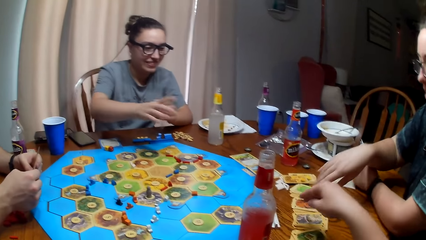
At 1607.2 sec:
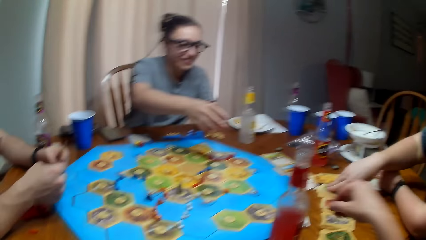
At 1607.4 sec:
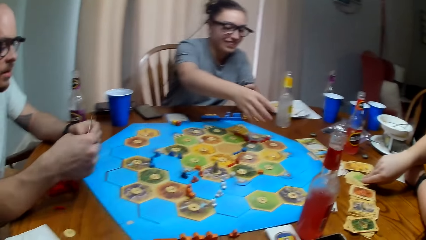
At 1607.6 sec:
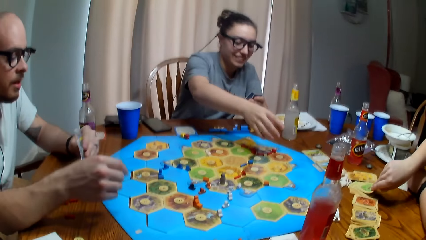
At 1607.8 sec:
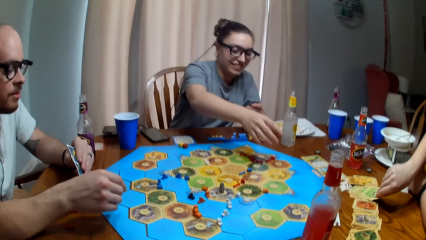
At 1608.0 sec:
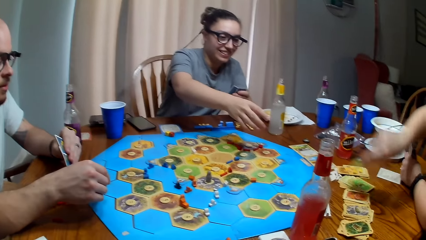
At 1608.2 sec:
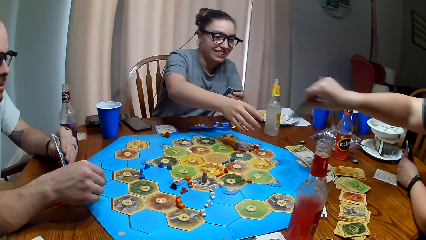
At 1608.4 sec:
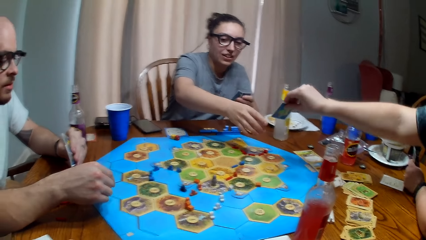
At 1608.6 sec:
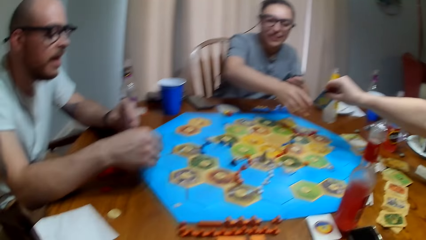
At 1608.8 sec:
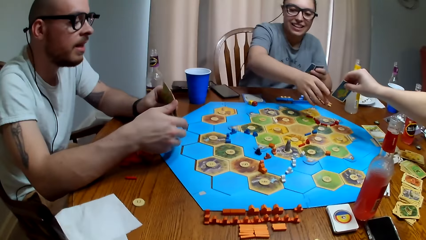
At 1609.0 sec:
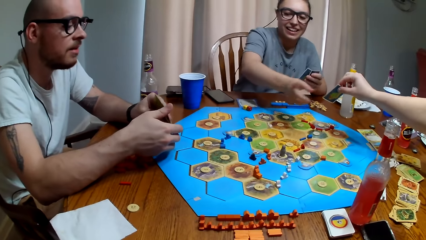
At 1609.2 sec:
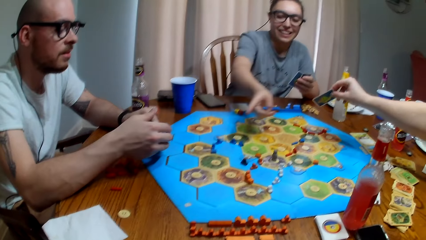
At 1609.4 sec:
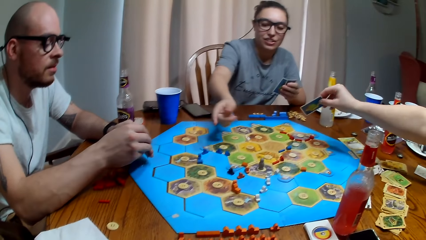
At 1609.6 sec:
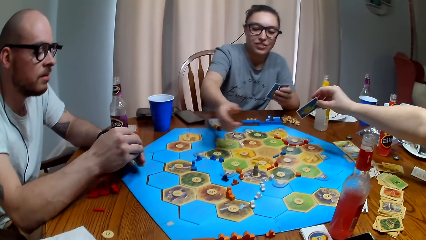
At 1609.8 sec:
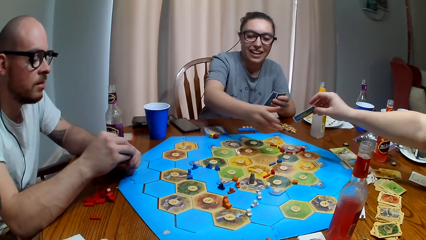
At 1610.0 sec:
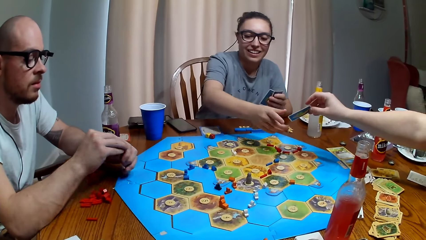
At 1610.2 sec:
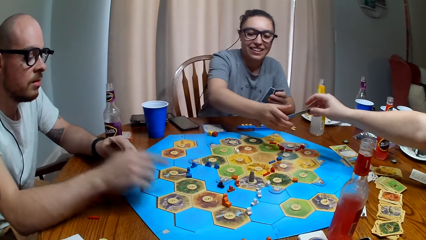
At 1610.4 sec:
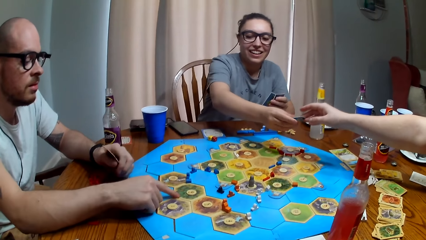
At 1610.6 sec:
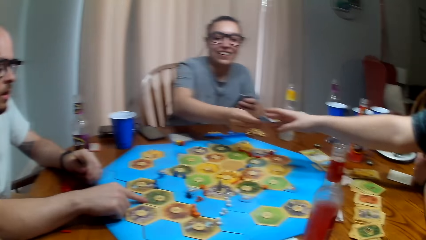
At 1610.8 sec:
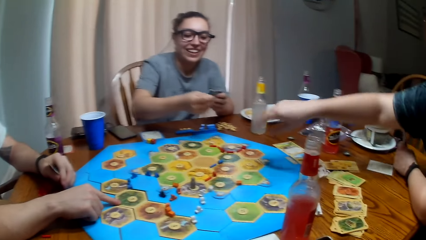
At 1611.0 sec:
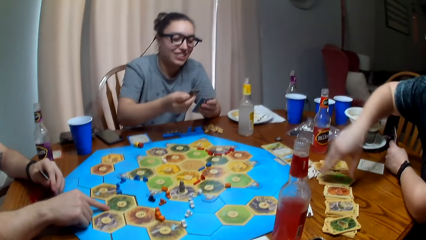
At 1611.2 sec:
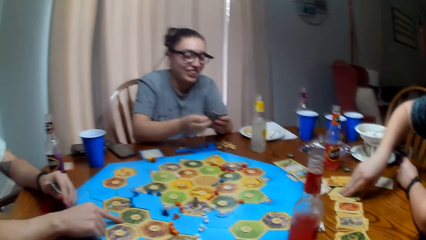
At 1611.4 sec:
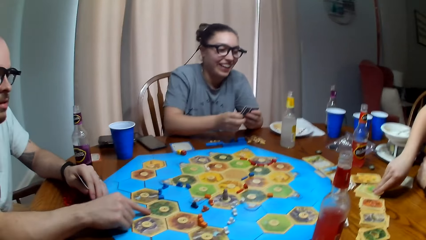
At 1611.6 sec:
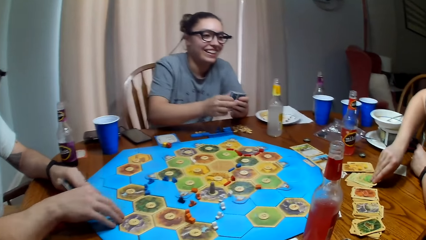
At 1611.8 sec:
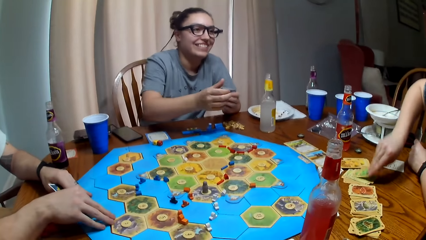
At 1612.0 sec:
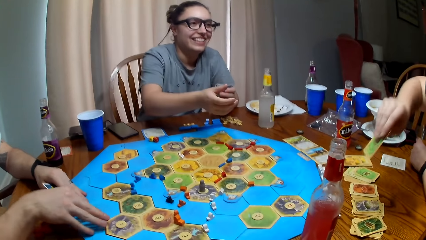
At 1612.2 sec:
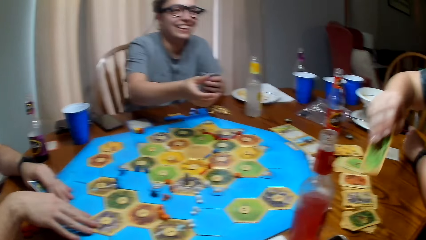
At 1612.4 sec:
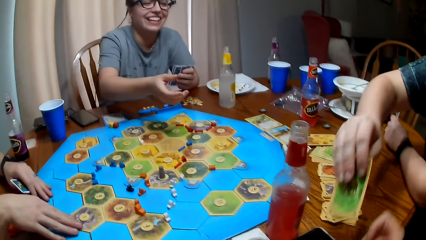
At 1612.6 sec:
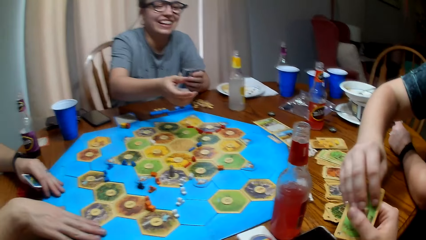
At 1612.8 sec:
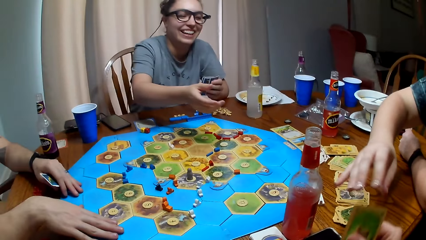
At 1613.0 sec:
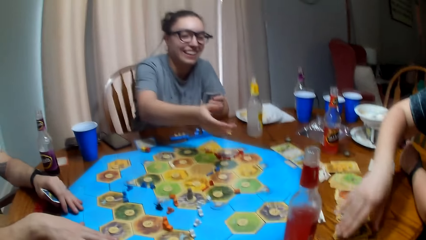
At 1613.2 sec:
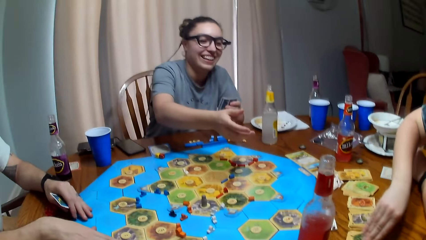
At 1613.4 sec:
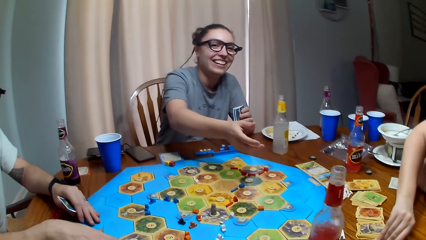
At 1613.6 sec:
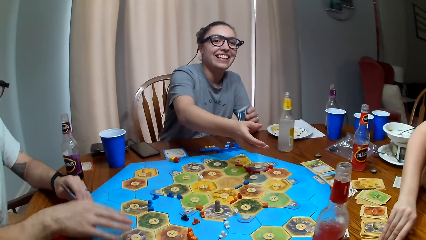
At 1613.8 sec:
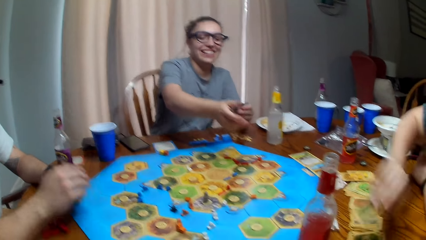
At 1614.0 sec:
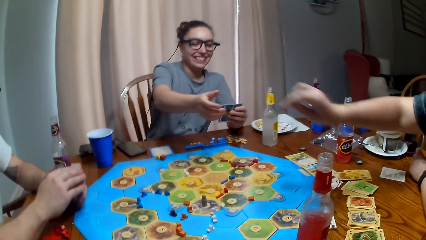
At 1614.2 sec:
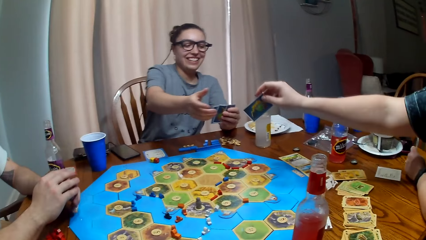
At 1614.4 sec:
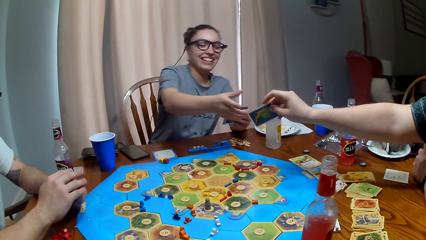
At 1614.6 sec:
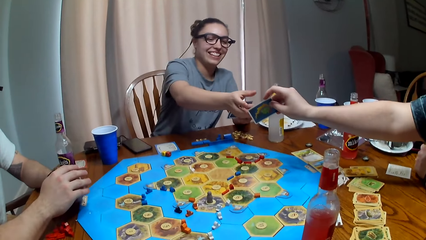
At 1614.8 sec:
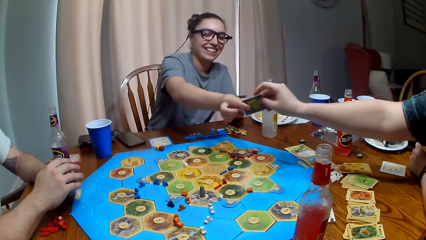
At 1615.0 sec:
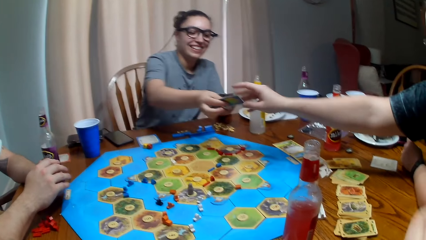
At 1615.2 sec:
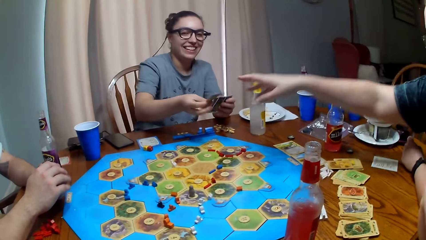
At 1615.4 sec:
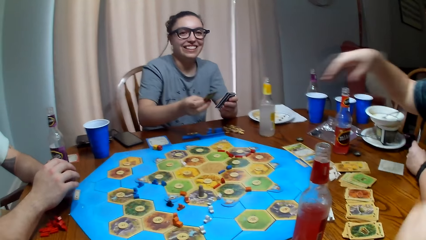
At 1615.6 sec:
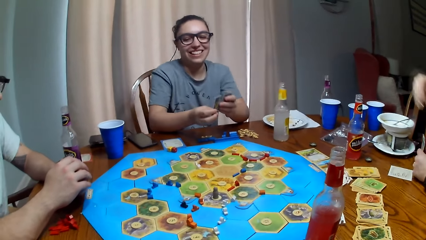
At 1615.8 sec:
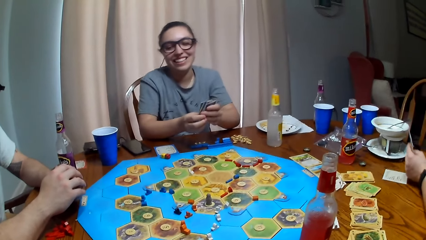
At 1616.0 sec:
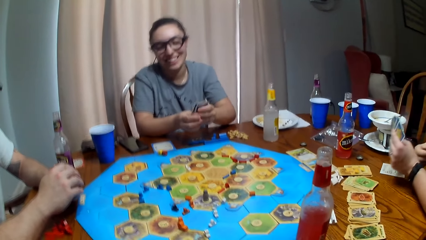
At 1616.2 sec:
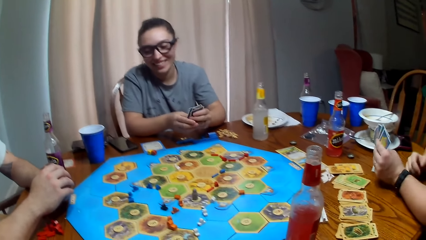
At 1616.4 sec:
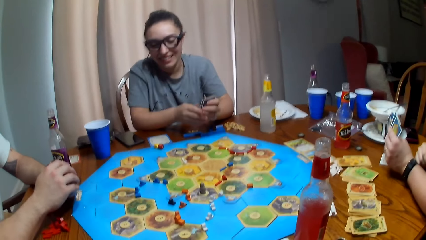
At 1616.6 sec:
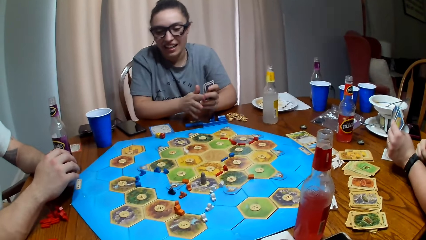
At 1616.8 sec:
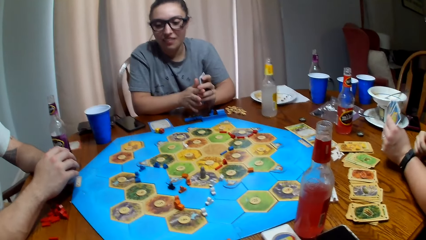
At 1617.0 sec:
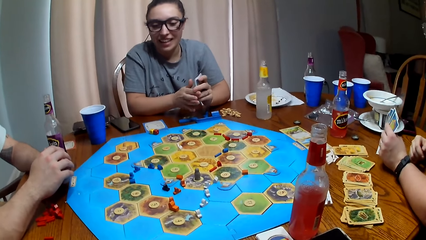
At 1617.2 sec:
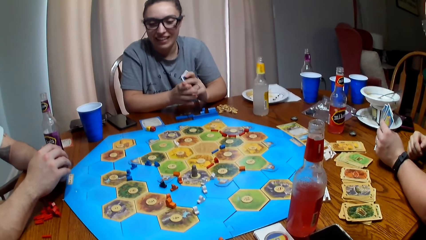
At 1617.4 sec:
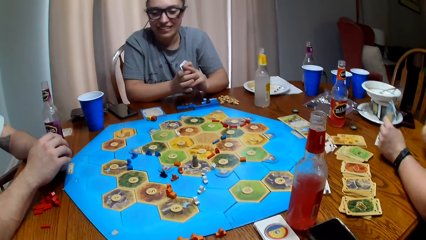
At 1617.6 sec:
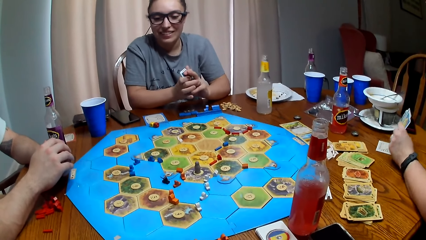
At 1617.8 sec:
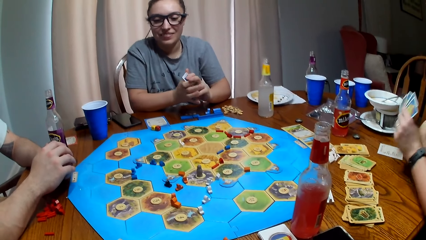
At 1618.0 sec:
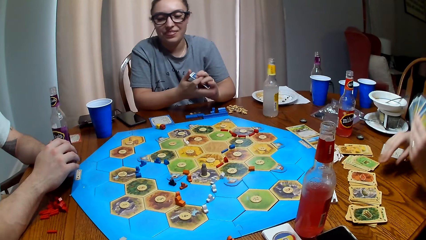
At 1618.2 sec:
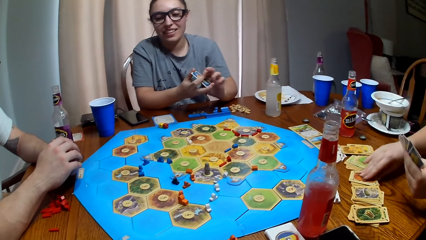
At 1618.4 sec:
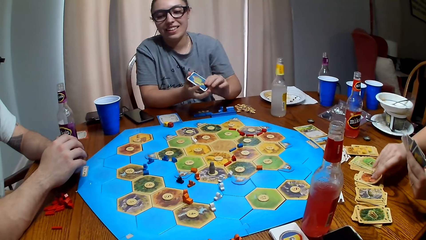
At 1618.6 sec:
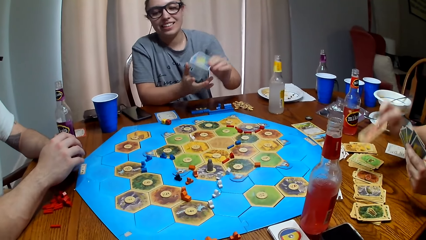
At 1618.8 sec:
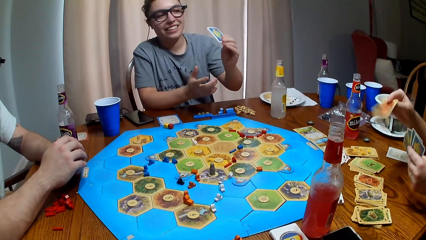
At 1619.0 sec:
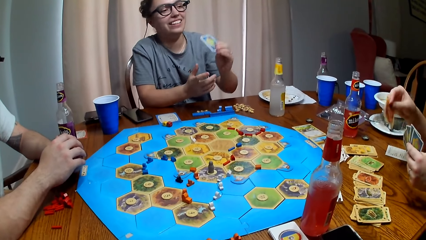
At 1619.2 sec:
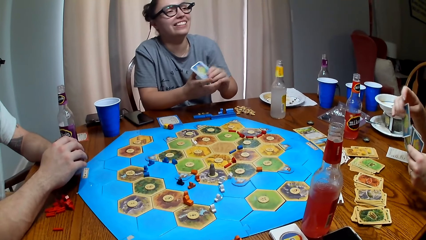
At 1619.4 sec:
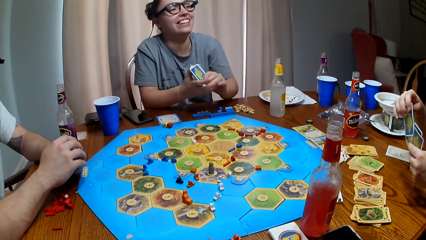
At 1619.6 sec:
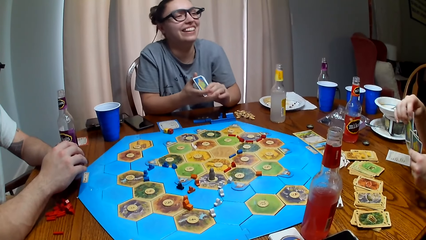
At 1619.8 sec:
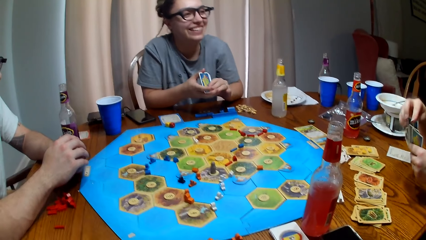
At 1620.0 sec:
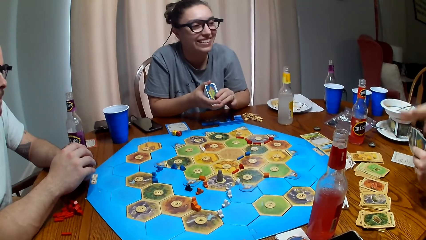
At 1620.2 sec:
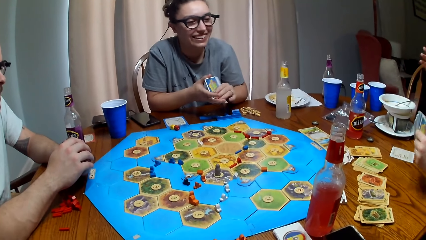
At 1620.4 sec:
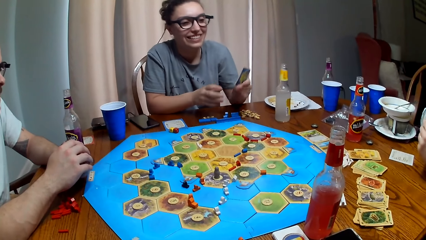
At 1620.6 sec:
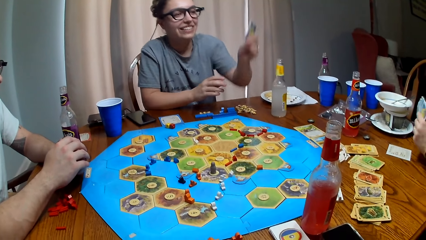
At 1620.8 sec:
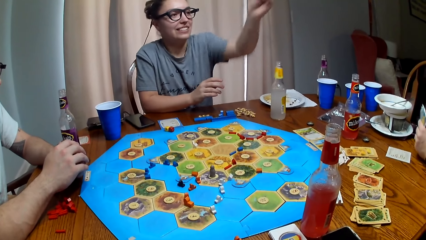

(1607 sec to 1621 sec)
A person gives the camera wearer and another person cards. The first person gives the camera wearer a card. The first person gives the other person a card. The camera wearer talks. The first person picks a card from the table.

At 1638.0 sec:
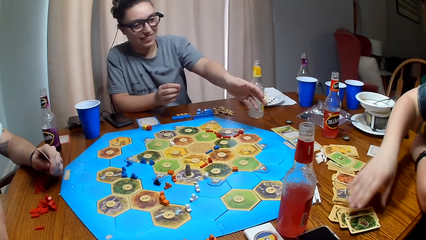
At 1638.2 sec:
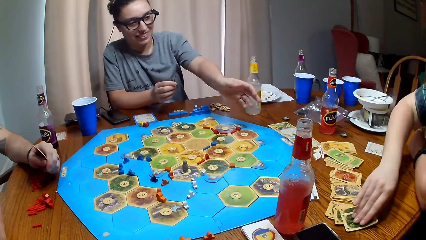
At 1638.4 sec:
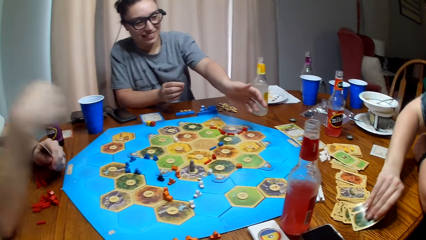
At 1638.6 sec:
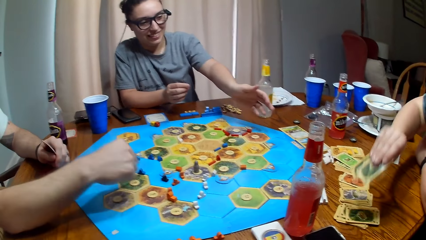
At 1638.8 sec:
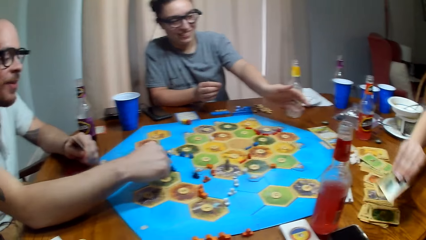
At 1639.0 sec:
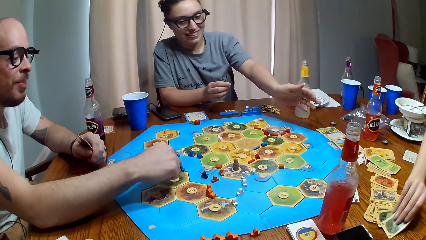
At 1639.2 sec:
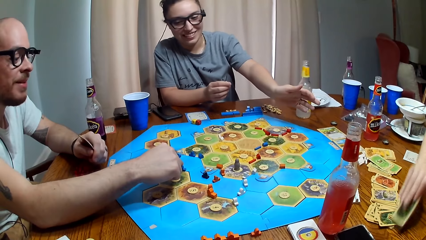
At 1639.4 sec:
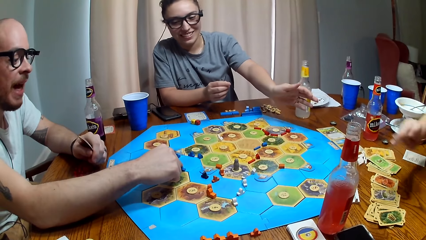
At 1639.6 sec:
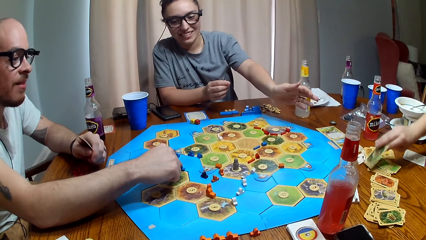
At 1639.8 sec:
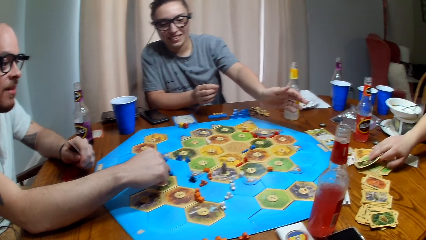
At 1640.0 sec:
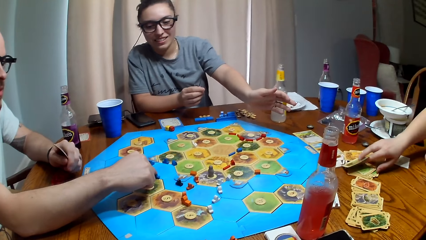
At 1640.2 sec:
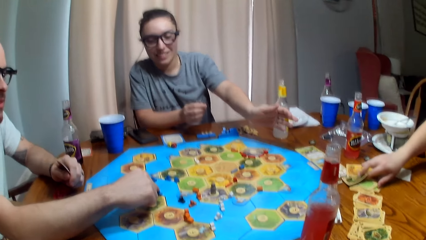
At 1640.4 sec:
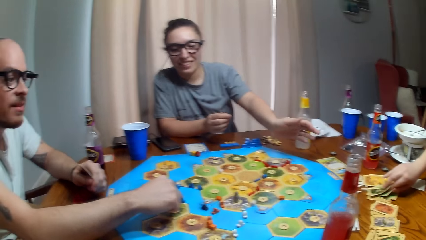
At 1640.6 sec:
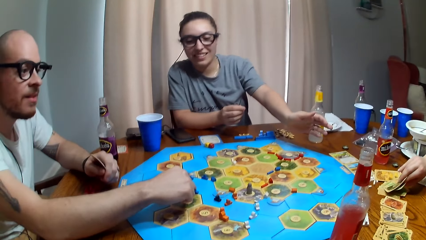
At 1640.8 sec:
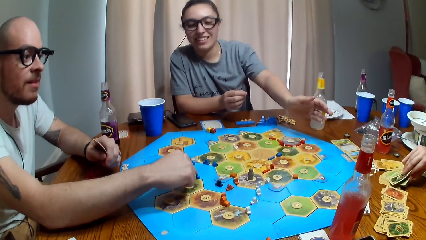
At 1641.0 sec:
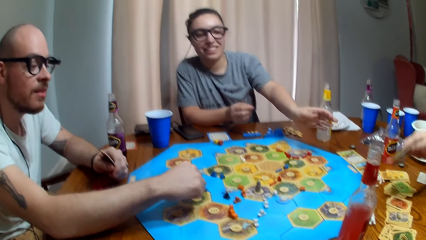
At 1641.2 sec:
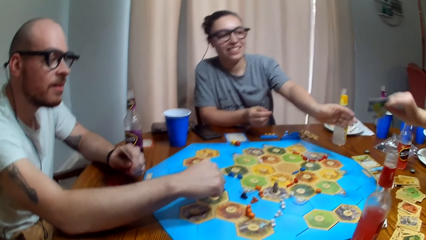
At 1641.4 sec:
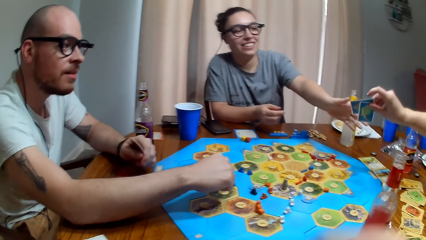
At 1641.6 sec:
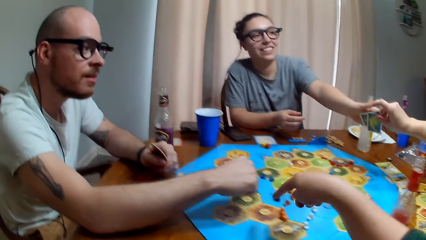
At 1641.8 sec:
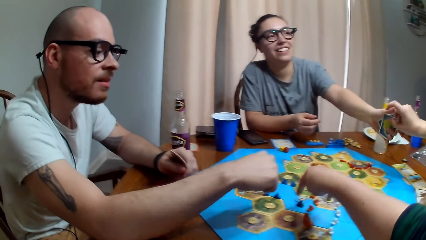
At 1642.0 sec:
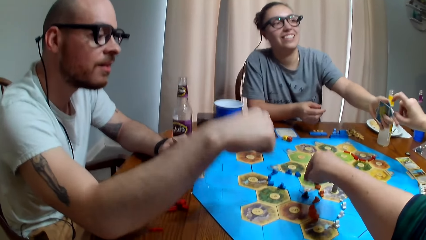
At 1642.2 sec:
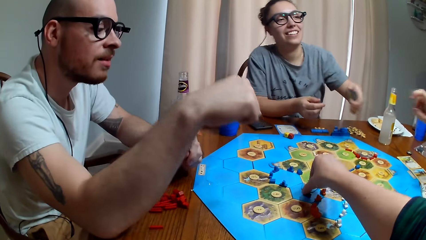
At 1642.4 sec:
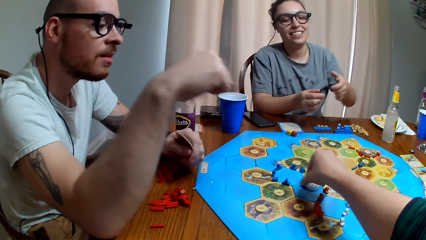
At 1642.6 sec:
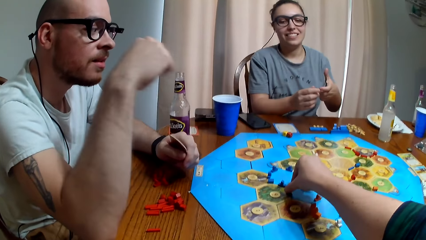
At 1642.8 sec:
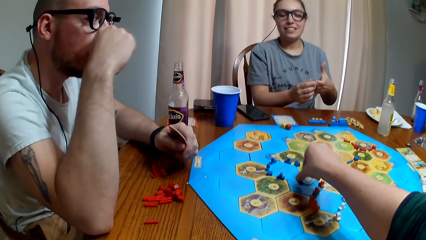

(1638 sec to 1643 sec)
A woman picks a card. A man touches the token. The woman gives another woman the cards. Another woman picks a card.
